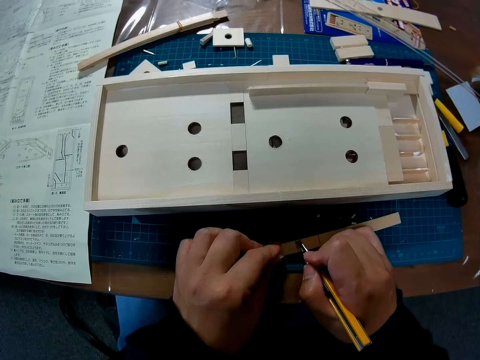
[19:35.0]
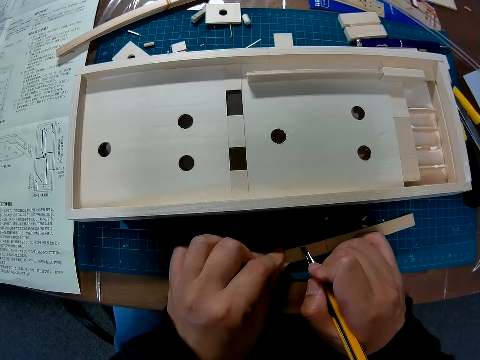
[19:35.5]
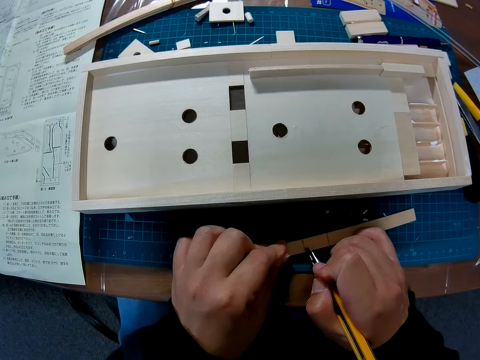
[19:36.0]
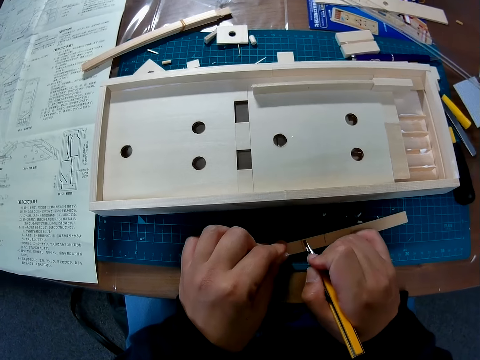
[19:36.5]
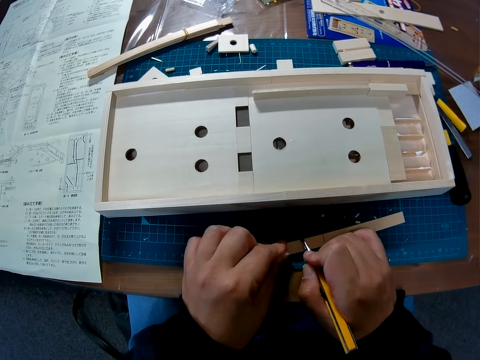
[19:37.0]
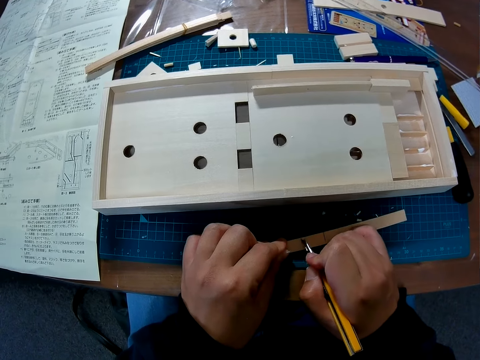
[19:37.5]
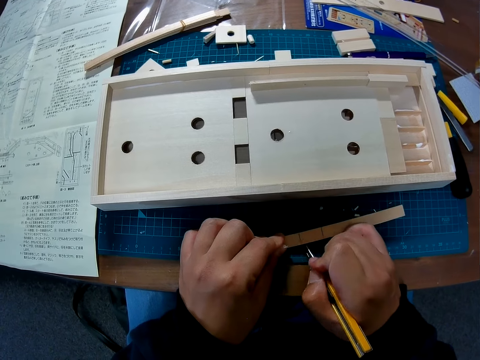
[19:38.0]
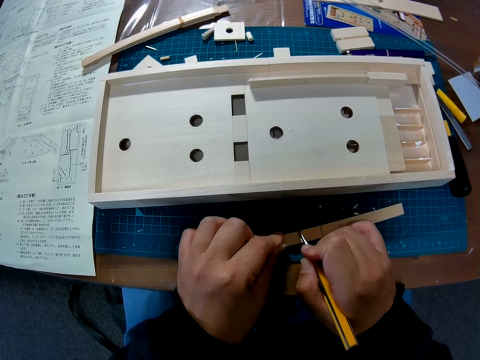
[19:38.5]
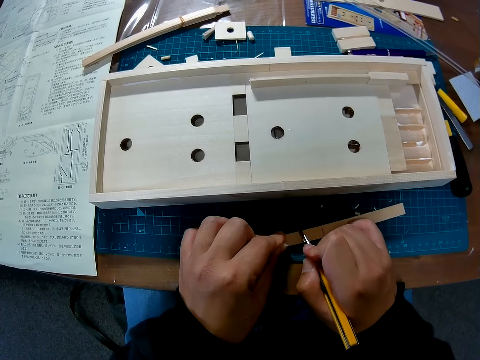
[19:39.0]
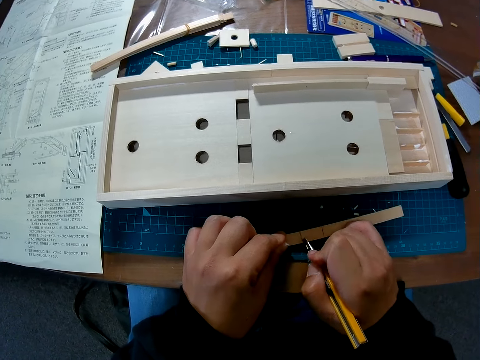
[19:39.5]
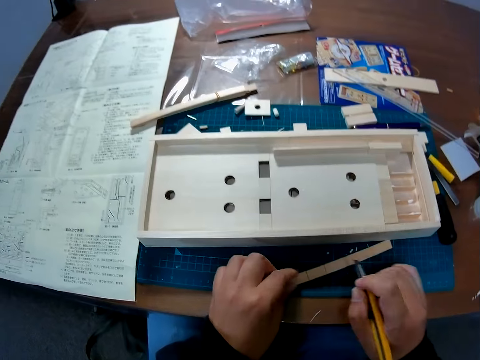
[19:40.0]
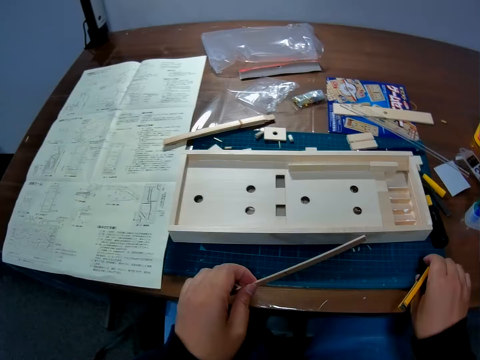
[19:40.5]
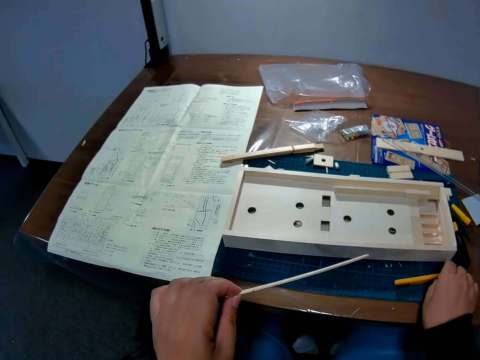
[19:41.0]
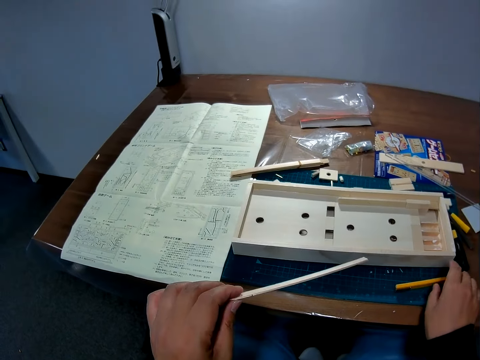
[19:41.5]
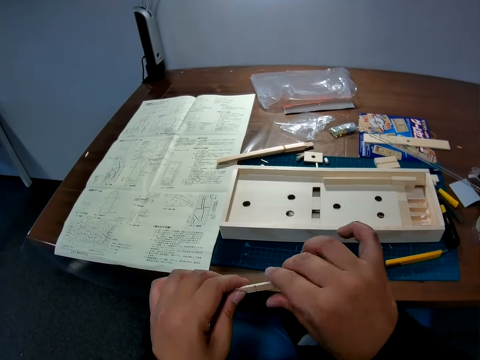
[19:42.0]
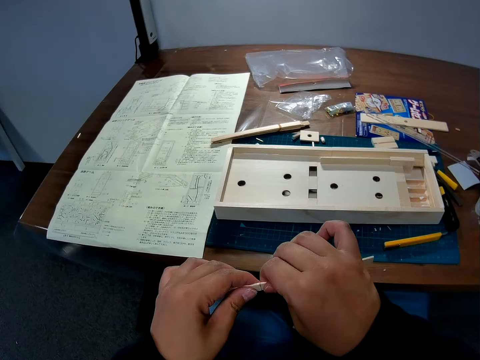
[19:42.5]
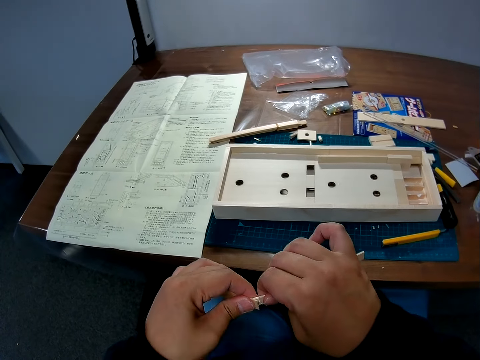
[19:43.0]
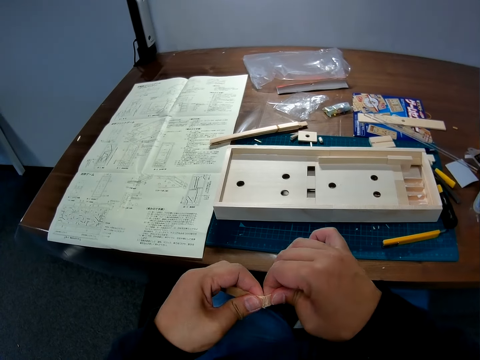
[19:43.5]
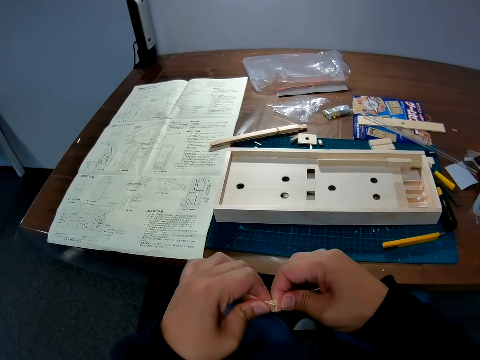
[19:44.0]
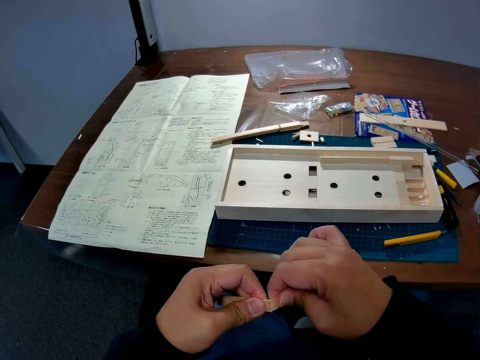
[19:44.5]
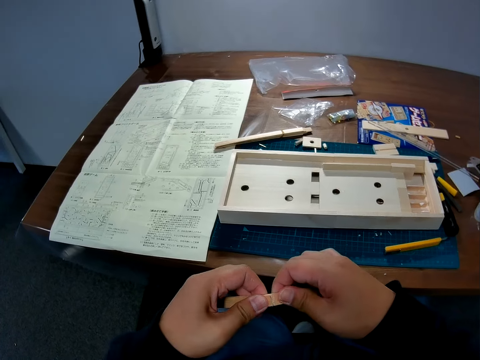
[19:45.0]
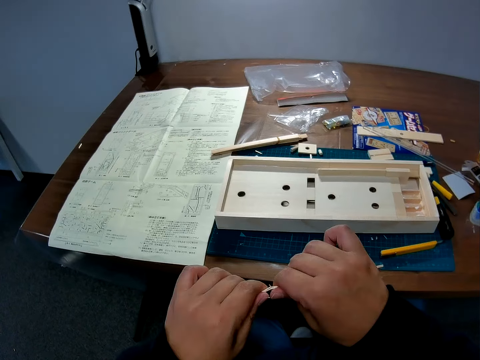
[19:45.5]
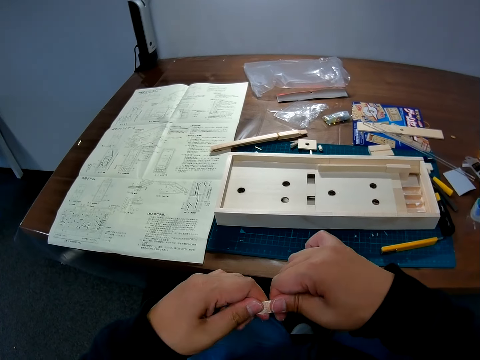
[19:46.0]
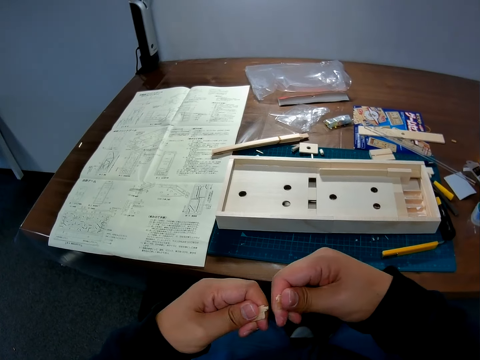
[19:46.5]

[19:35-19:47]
The camera wearer puts the piece of wood on the desk. He cuts the piece of wood with a utility knife. He picks up the piece of wood. He drops the blade on the table. He breaks the wooden piece into two parts with his hand.

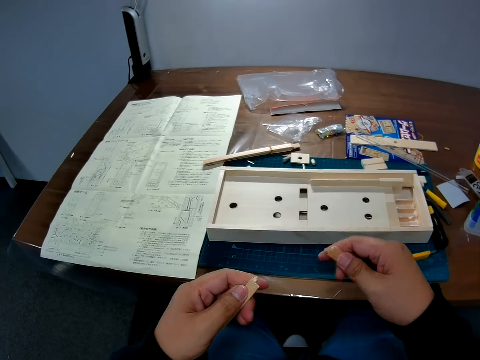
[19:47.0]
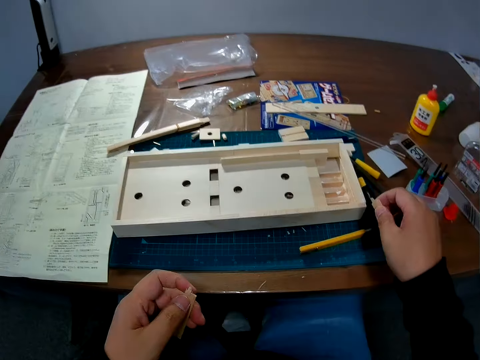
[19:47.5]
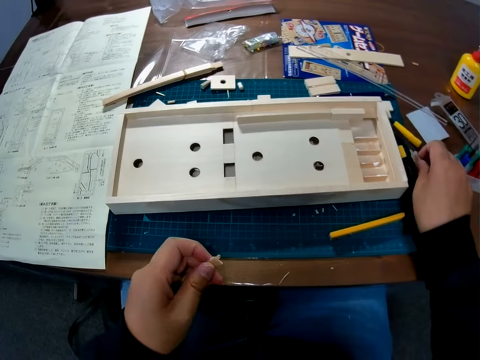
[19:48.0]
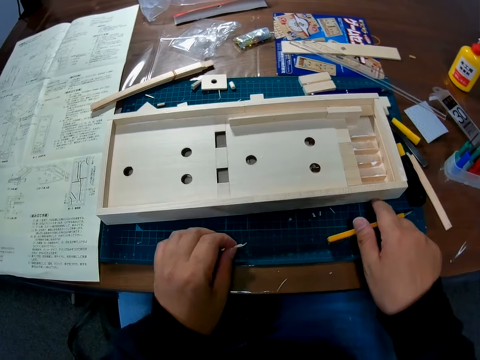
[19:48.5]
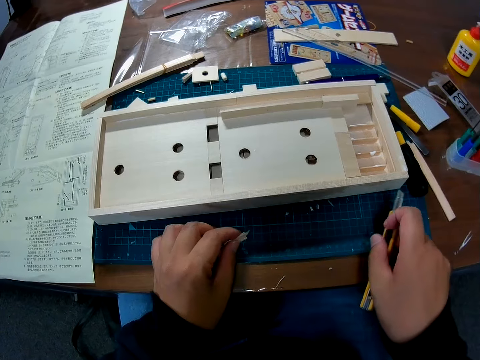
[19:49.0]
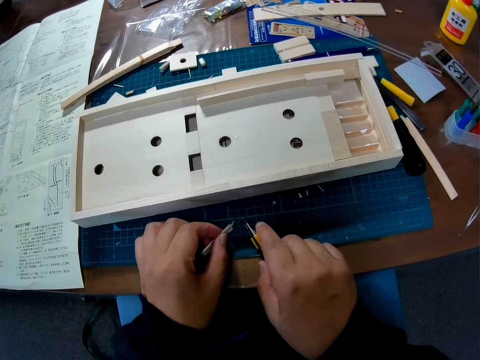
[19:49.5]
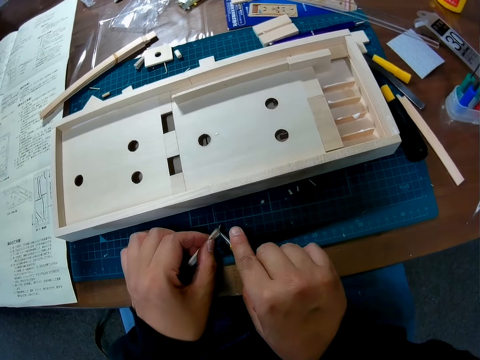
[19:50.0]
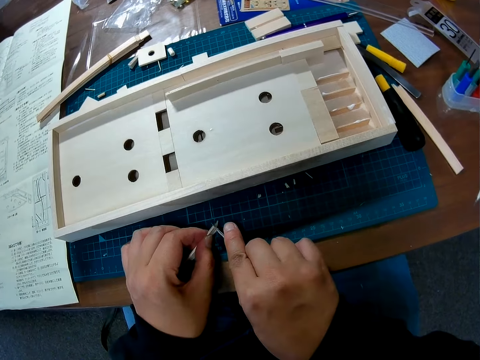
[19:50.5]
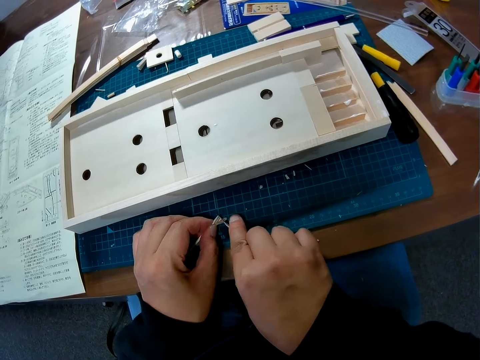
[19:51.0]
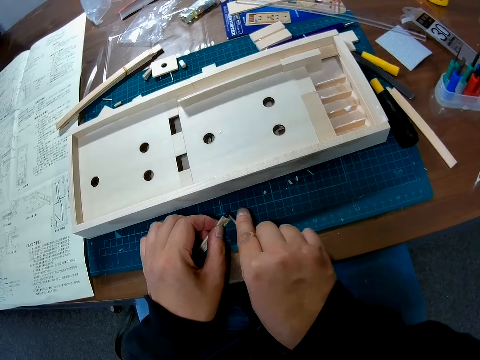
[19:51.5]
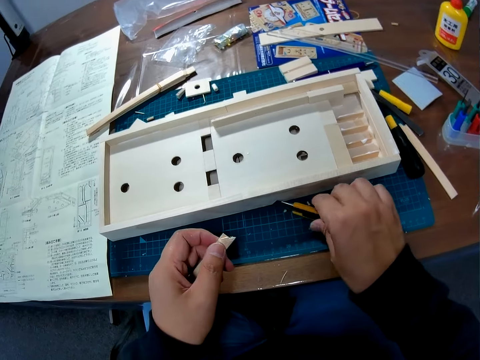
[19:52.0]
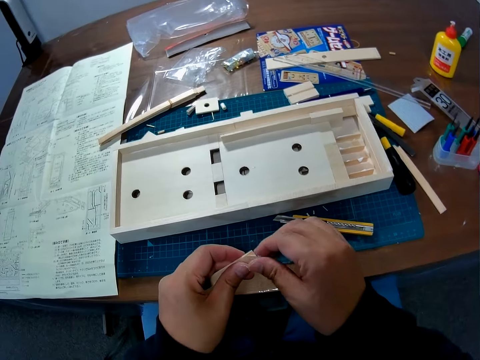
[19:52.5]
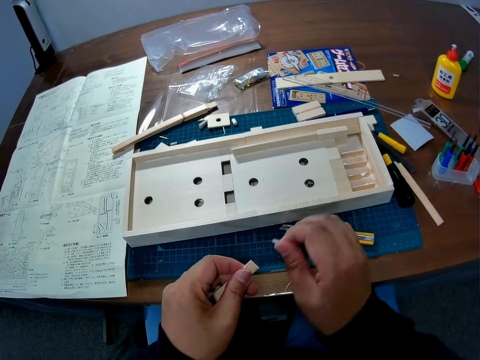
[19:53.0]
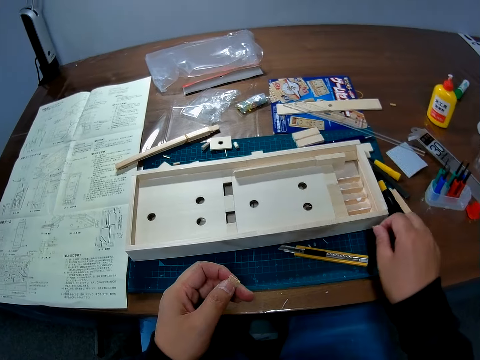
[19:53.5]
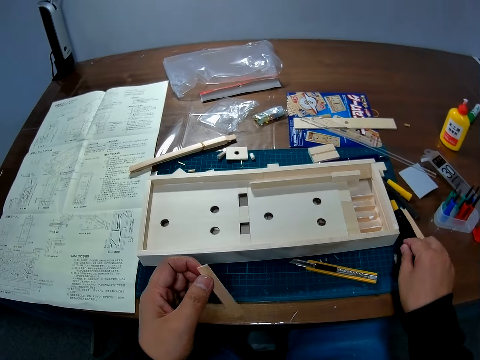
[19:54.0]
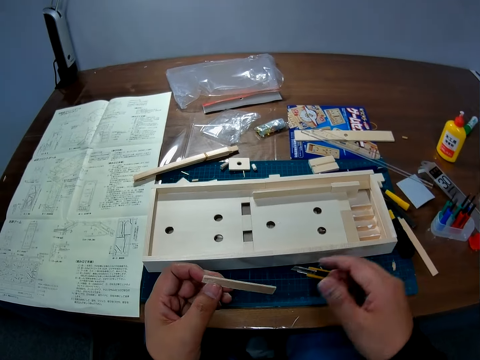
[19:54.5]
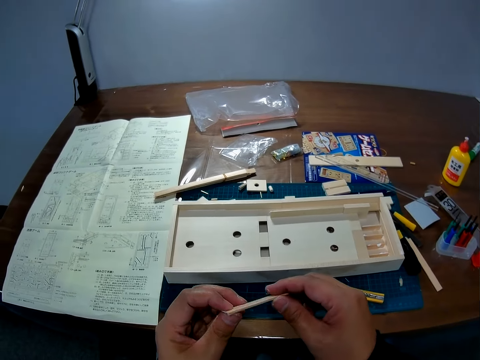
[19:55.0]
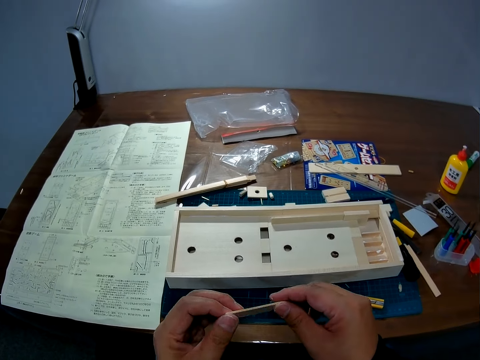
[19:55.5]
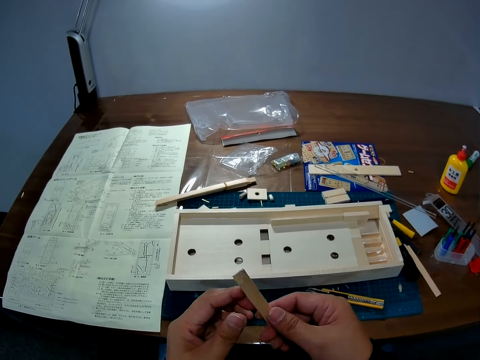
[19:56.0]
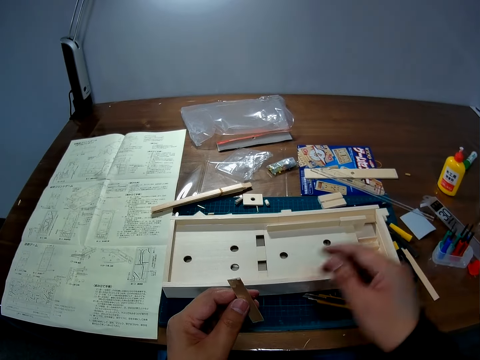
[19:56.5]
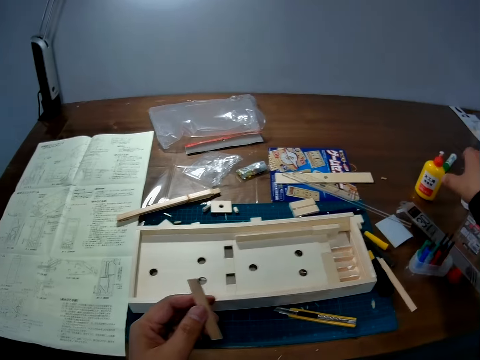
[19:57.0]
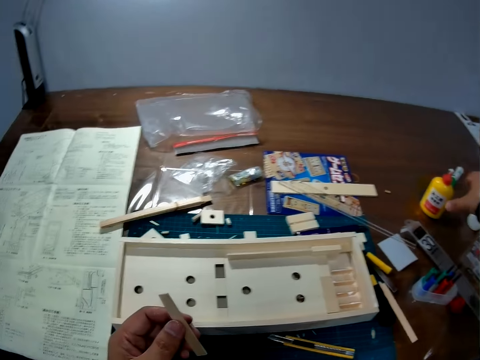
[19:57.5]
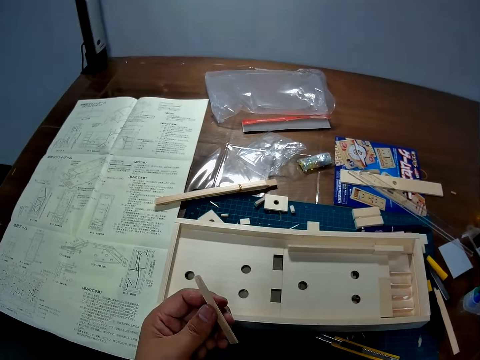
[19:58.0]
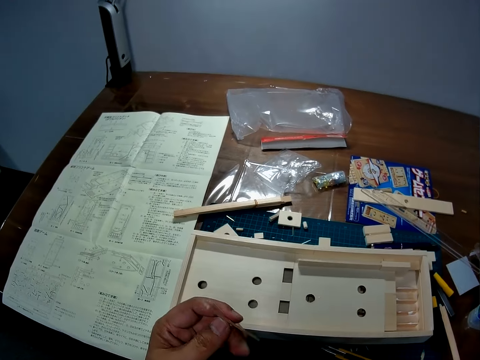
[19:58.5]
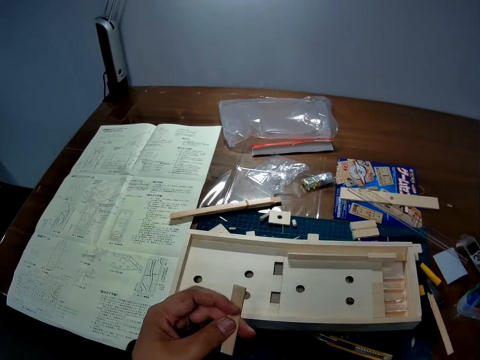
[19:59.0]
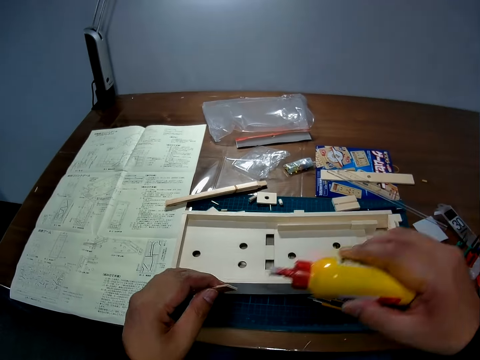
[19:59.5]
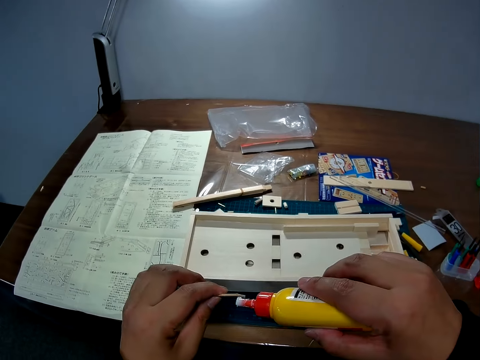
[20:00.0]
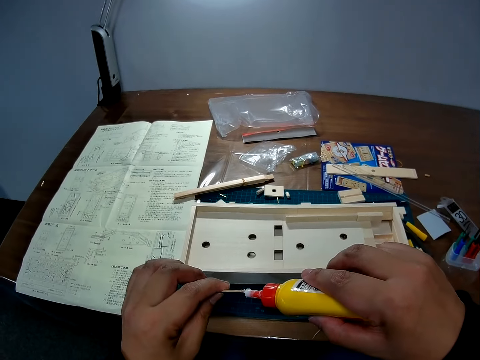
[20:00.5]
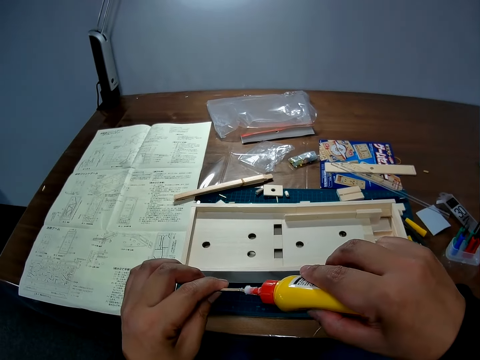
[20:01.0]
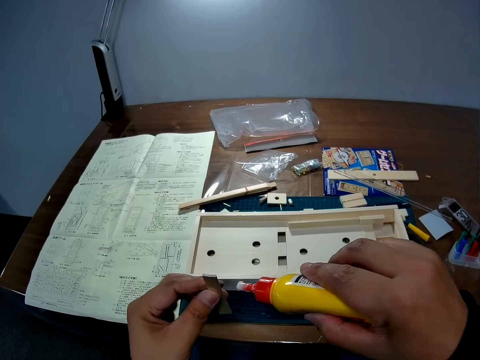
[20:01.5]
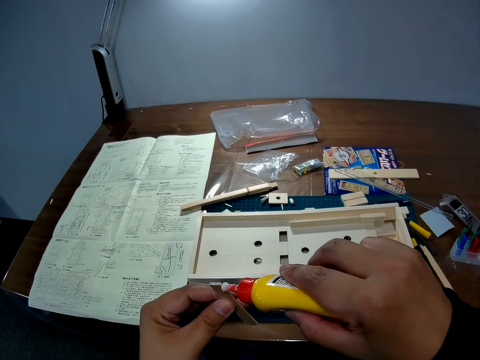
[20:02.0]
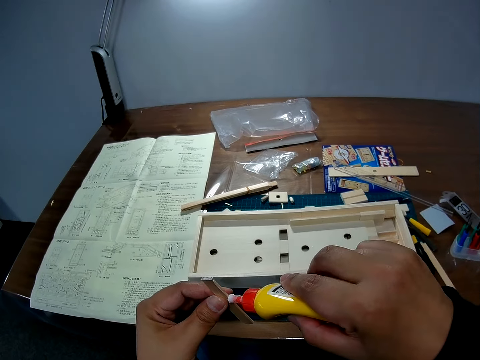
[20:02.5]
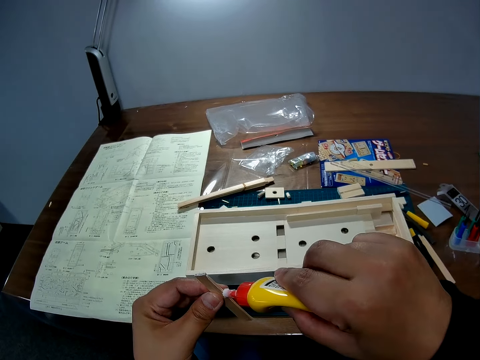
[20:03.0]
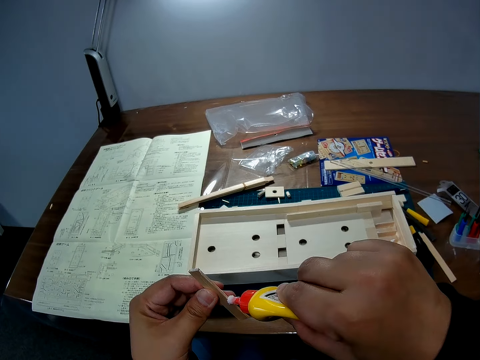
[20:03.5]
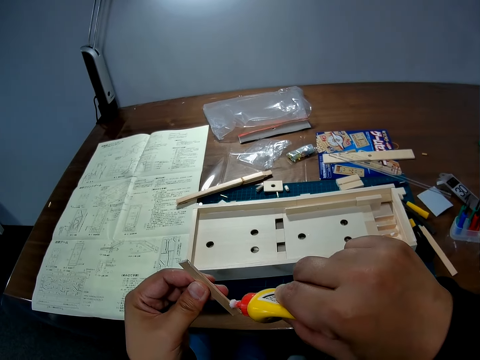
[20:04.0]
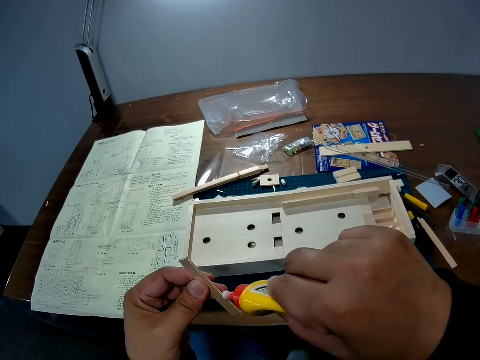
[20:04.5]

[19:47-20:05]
The camera wearer places one part of the piece on the table. He picks up the blade from the table. He cuts the other part of the wooden piece. He drops the blade on the table. He detaches some parts of the wooden piece with his hands. He examines the wooden piece. He picks up a container from the table. He applies glue from the container on the wooden piece.
